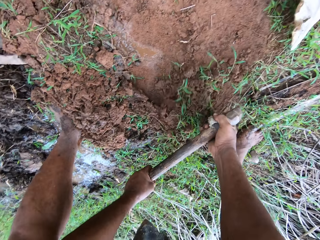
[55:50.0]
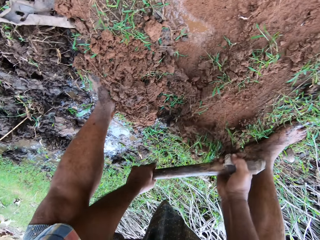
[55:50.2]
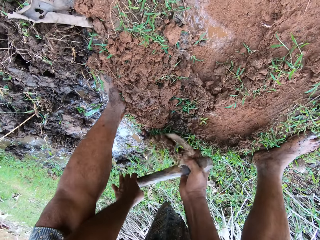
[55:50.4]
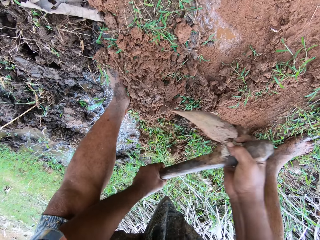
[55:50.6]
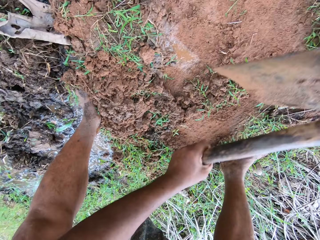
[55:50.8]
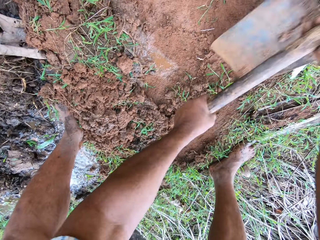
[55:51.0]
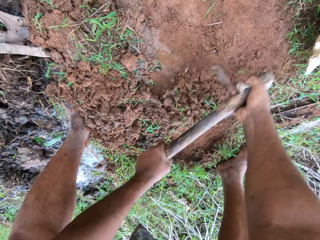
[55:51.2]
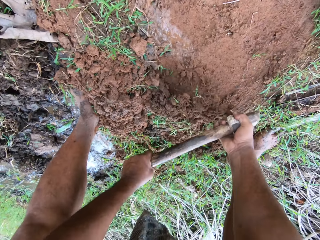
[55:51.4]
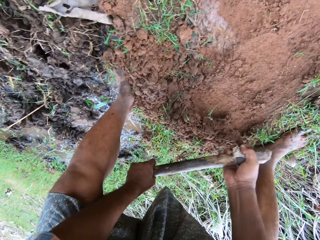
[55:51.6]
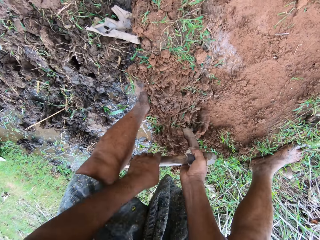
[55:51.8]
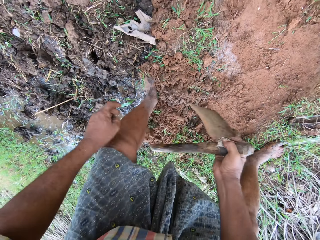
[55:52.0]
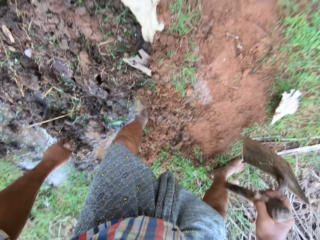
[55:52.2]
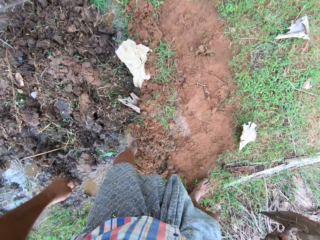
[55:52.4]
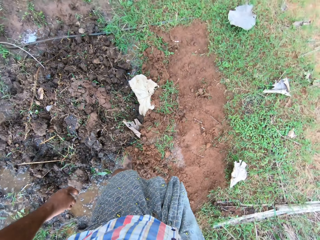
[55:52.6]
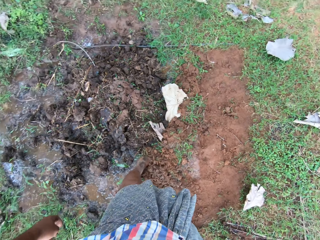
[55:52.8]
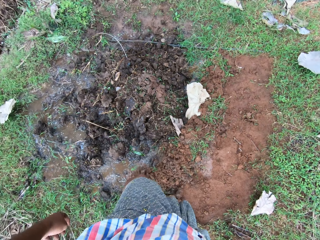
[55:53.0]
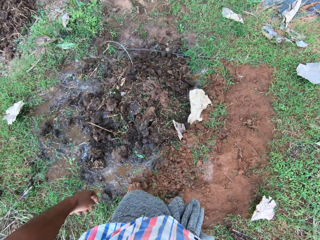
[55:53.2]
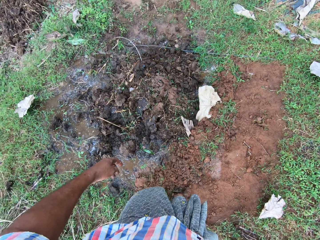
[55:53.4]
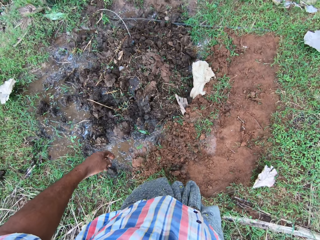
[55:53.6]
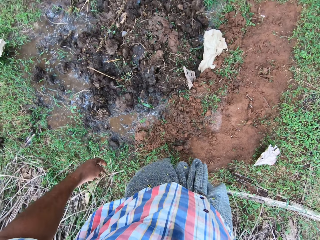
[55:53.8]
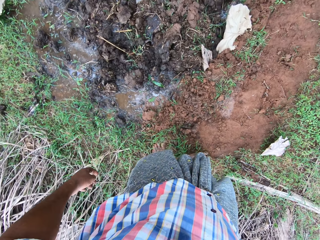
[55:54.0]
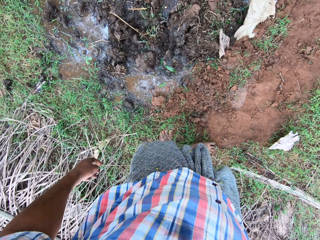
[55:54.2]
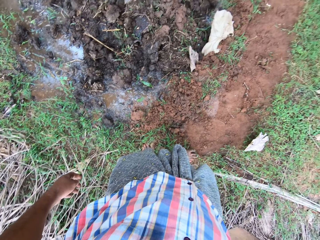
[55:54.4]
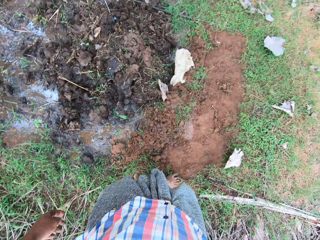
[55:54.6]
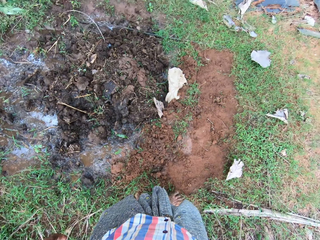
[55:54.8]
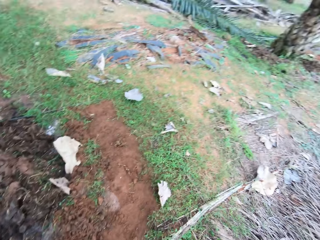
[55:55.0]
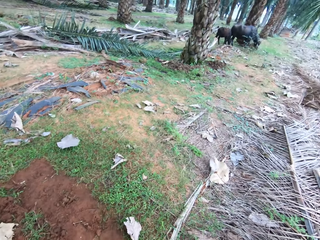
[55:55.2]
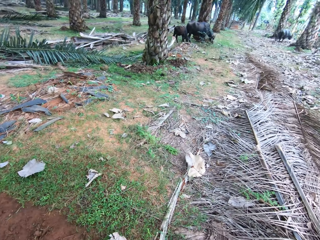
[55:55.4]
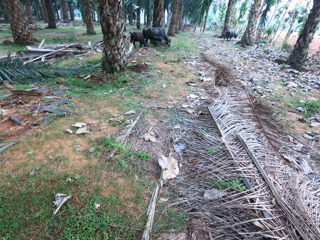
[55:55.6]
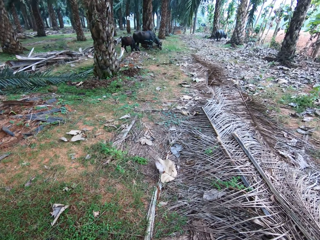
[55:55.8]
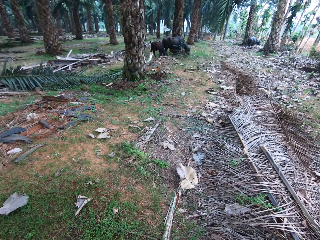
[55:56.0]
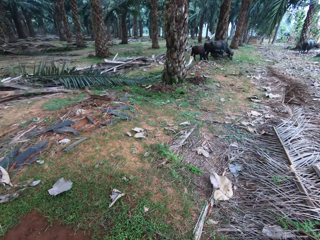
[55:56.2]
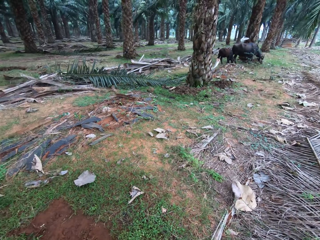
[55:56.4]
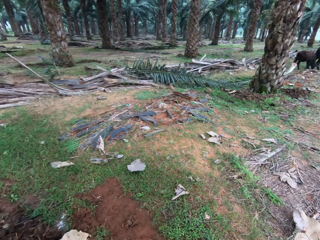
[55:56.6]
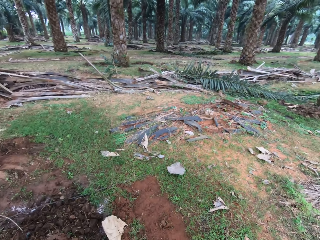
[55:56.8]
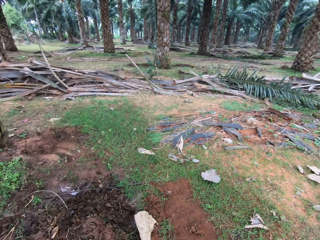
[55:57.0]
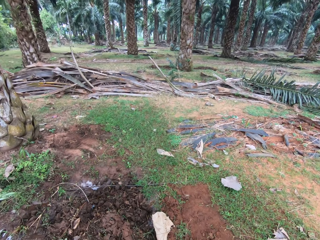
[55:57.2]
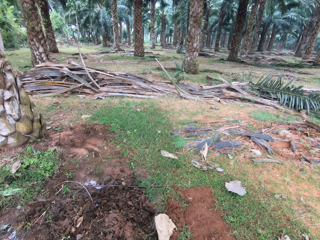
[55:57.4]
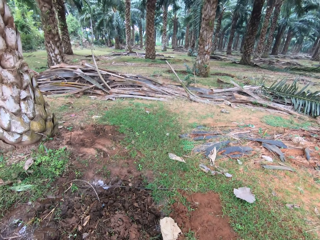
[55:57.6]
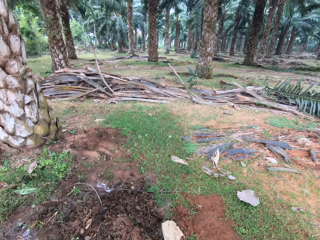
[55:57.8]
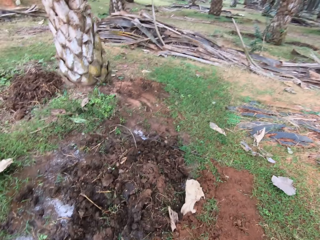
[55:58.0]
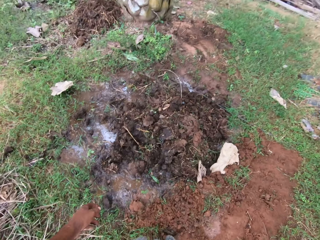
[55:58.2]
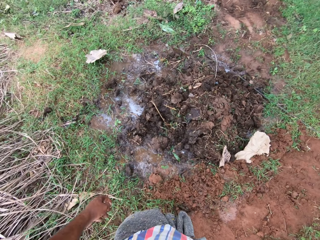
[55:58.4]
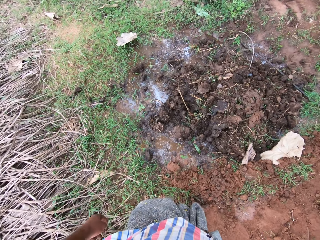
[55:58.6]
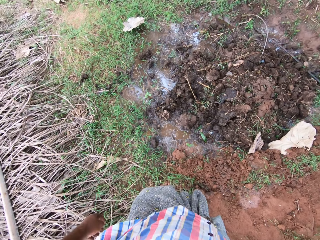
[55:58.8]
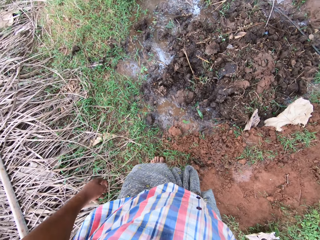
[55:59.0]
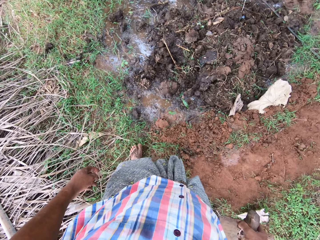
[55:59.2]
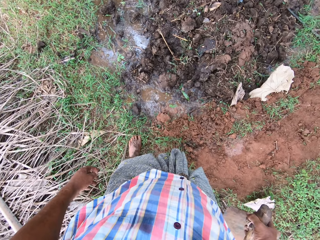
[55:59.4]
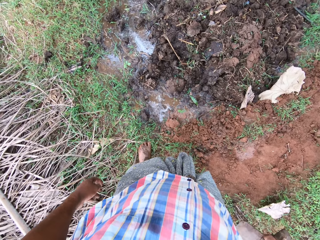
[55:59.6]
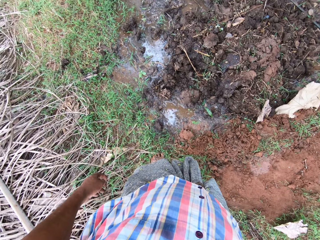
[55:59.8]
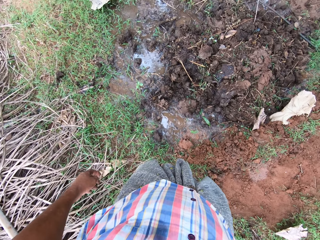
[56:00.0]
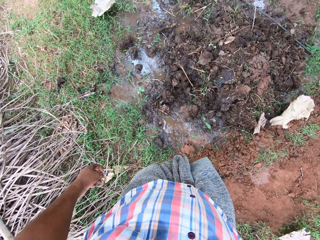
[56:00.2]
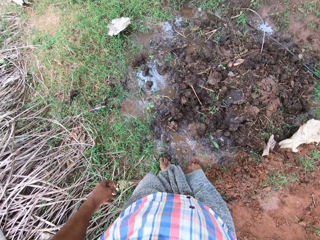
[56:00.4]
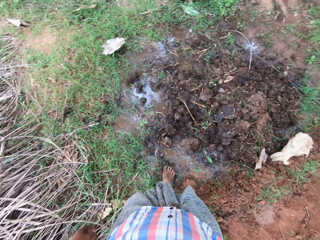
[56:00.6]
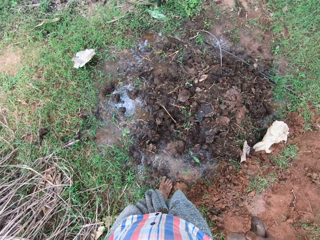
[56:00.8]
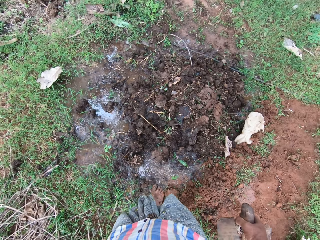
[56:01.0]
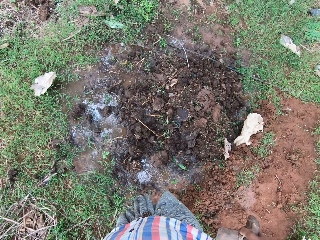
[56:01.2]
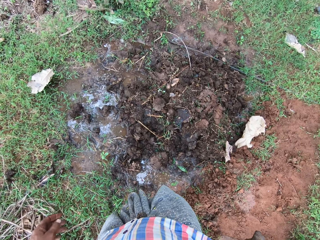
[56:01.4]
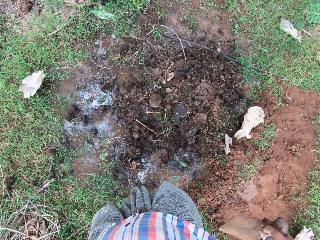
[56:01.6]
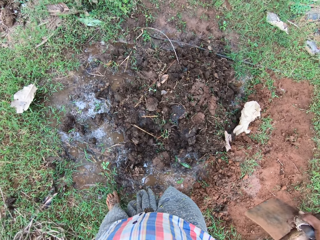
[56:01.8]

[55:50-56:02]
The camera wearer moves back.

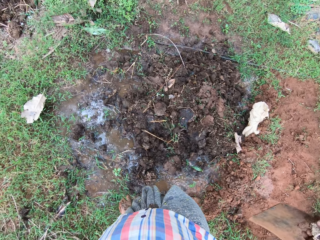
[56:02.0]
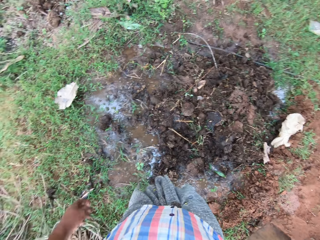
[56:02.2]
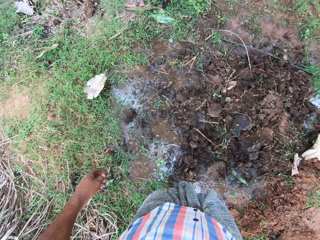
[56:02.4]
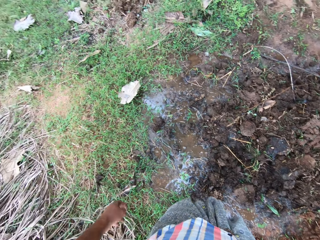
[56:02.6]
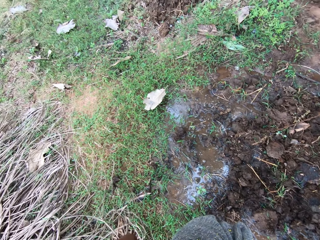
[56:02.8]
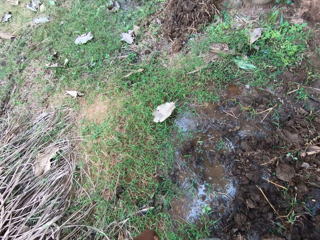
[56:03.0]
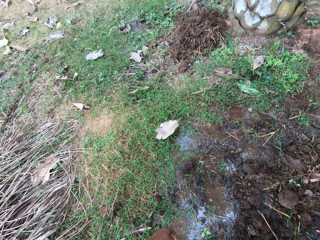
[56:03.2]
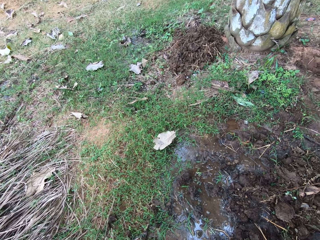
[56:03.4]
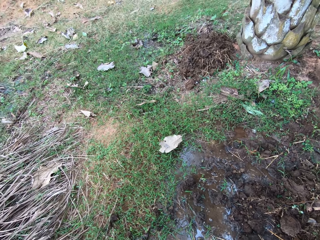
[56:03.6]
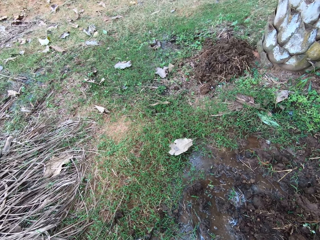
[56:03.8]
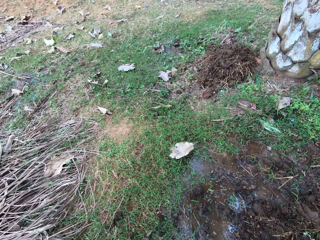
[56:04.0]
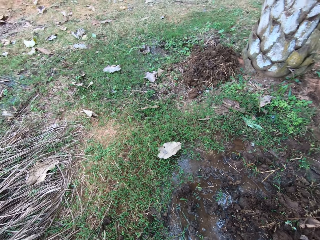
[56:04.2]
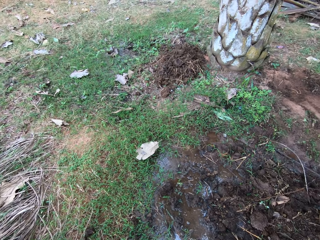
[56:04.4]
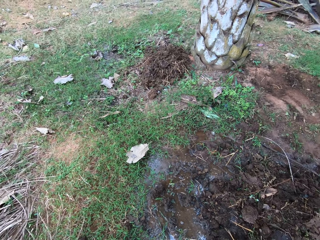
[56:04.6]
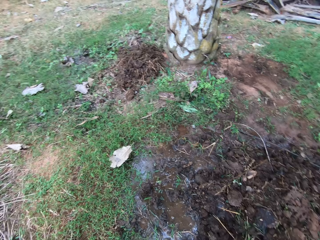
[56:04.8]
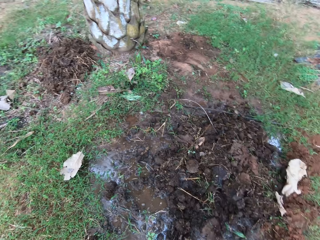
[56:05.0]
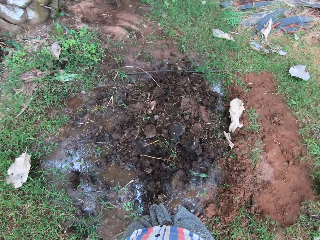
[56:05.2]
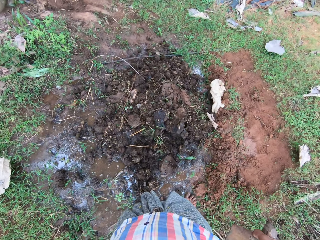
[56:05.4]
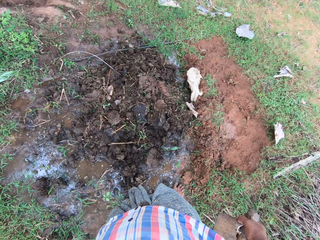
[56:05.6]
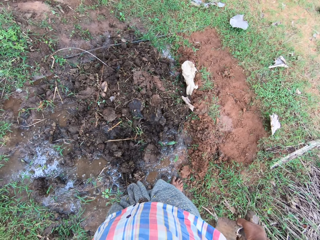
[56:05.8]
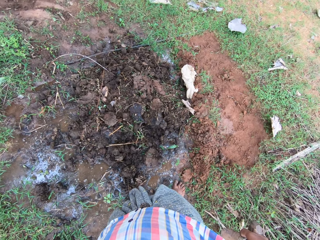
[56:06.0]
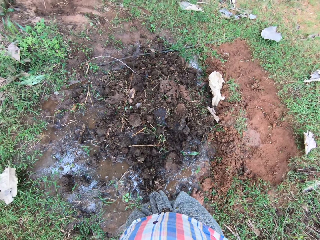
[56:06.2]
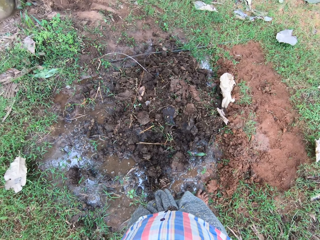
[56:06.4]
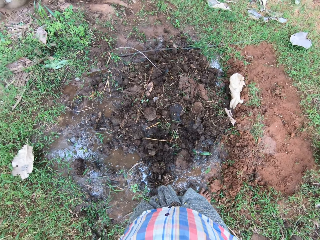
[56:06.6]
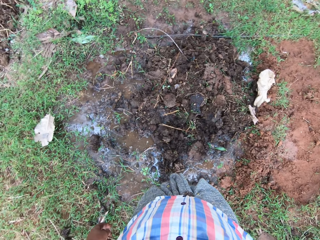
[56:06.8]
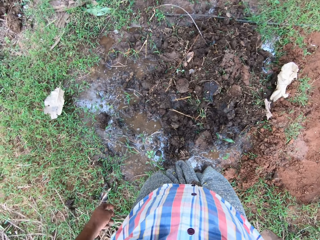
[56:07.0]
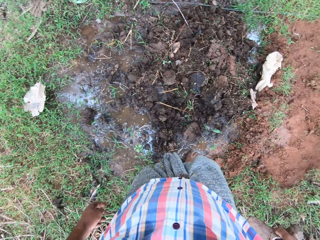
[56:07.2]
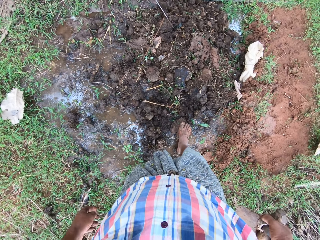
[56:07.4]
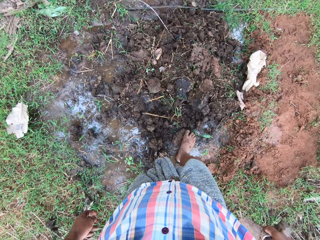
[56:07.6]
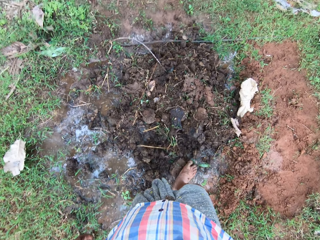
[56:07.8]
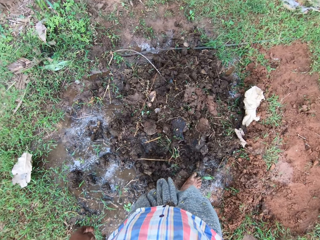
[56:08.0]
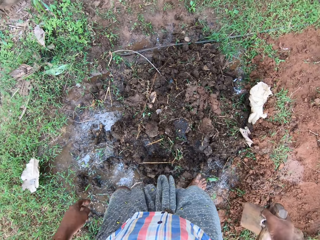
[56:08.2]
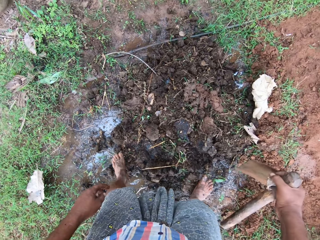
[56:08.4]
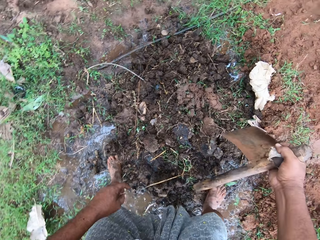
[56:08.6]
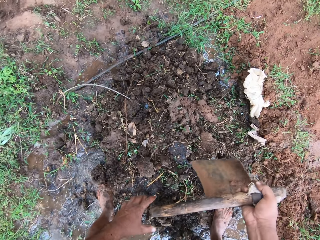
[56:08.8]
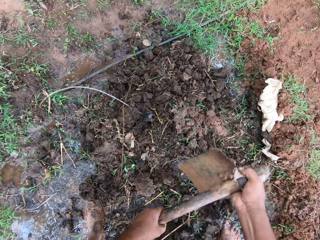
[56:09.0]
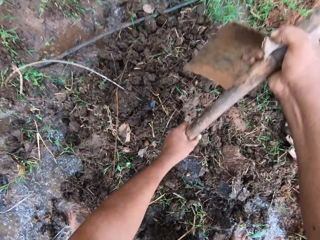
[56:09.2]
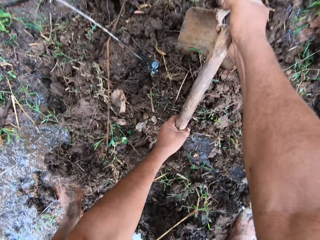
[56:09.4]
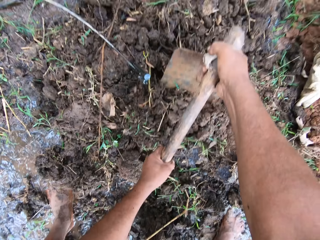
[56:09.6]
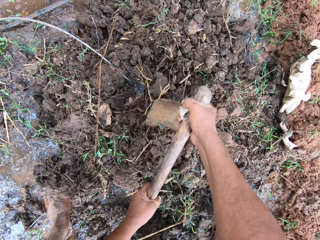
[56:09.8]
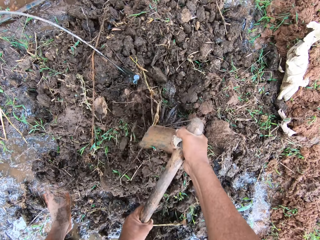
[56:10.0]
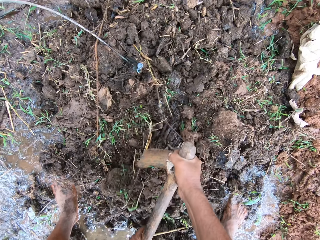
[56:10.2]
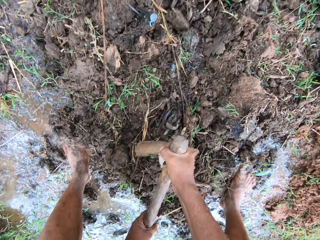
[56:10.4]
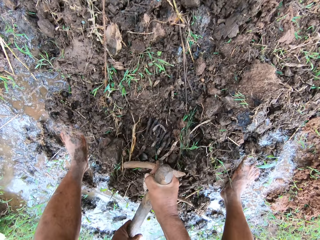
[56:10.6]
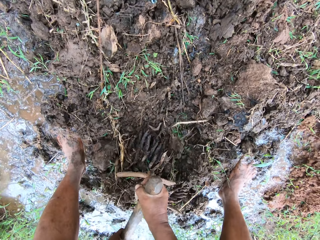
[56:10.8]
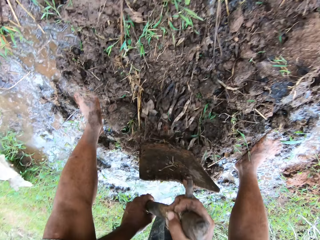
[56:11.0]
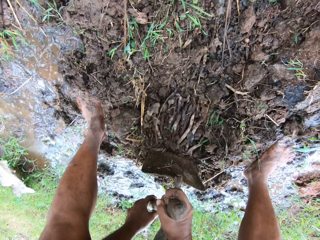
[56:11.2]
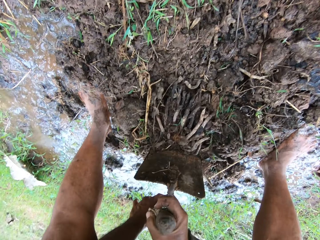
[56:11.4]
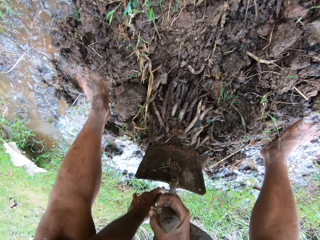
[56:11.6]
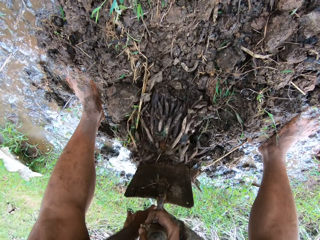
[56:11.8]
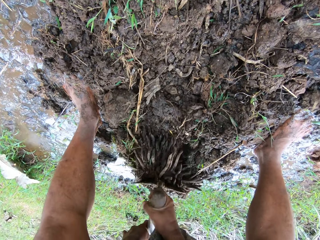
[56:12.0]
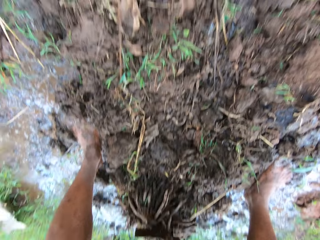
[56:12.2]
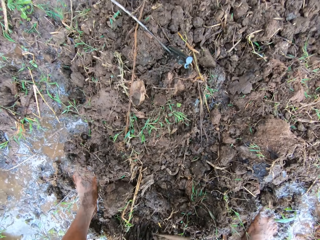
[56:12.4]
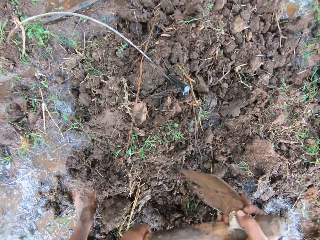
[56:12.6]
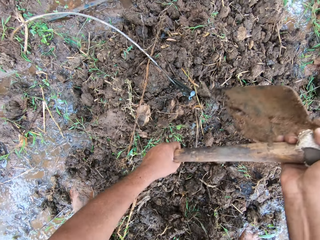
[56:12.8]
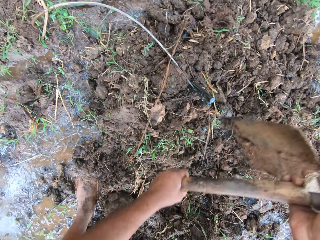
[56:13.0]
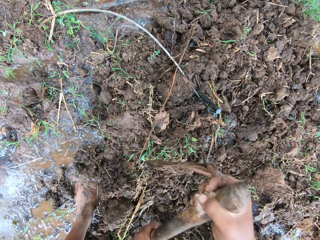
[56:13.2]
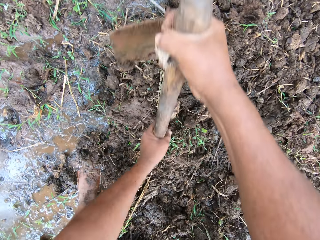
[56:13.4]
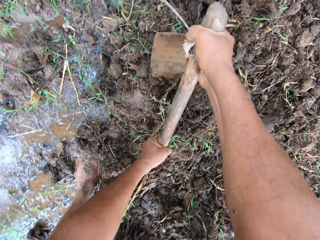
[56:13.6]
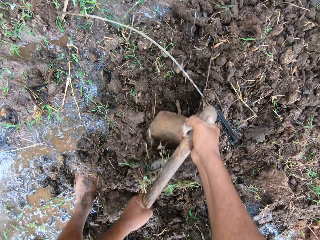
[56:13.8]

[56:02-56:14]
The camera wearer moves part of the sand on the ground with the hoe. They dig with the hoe.
